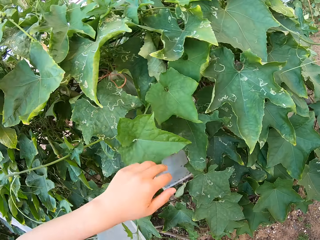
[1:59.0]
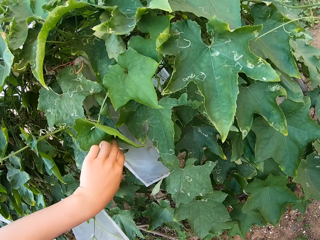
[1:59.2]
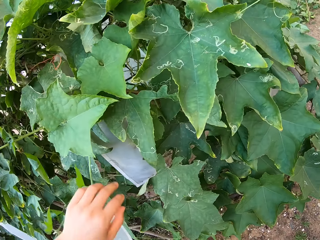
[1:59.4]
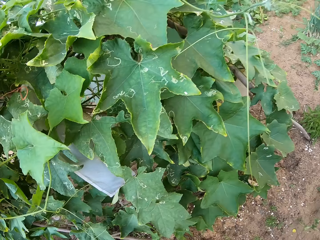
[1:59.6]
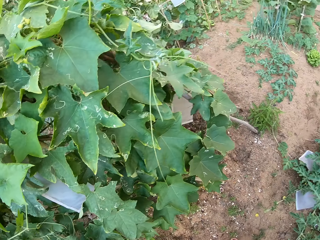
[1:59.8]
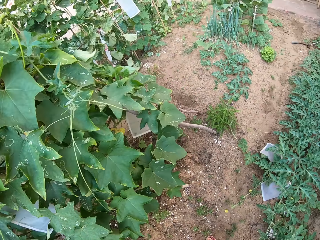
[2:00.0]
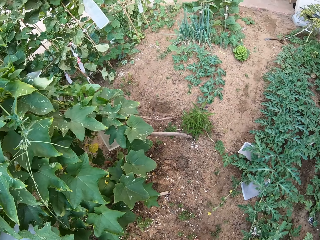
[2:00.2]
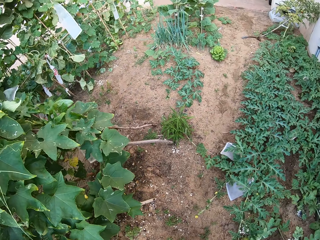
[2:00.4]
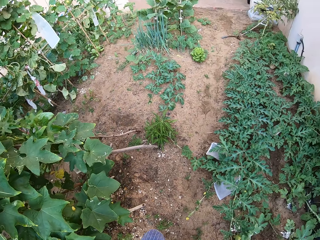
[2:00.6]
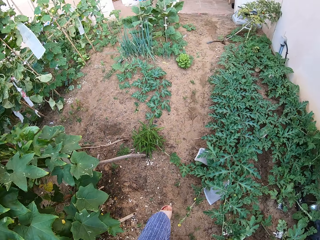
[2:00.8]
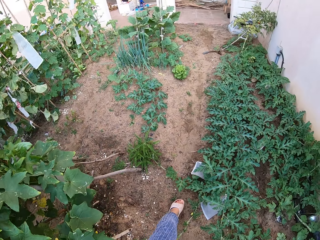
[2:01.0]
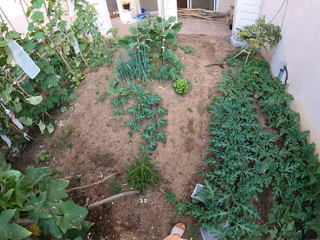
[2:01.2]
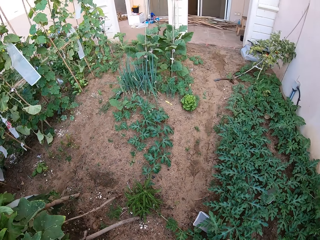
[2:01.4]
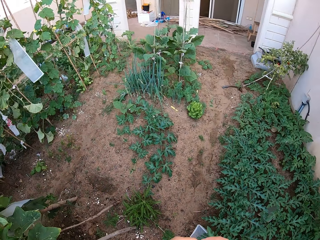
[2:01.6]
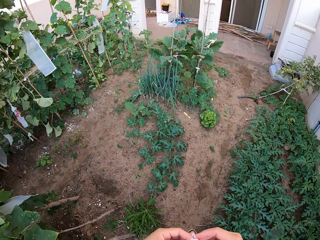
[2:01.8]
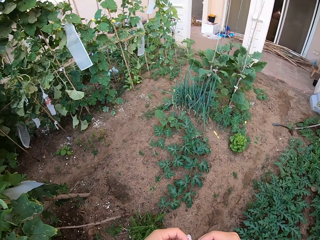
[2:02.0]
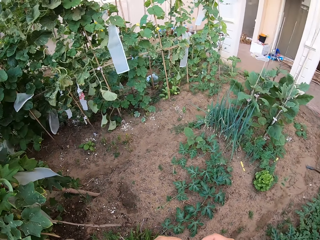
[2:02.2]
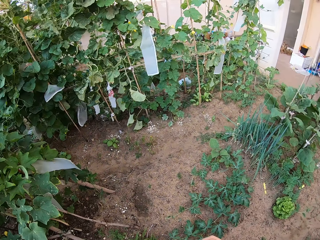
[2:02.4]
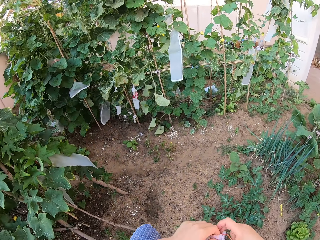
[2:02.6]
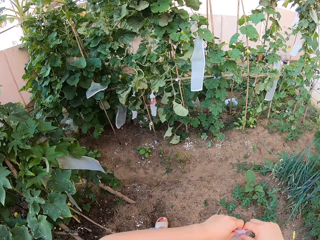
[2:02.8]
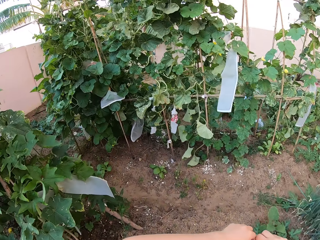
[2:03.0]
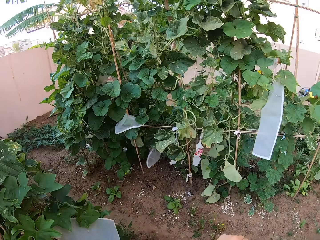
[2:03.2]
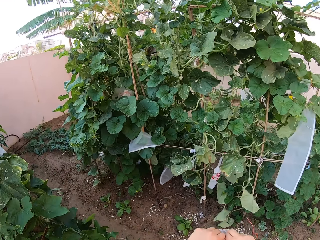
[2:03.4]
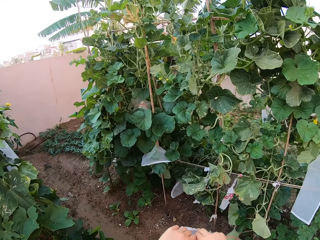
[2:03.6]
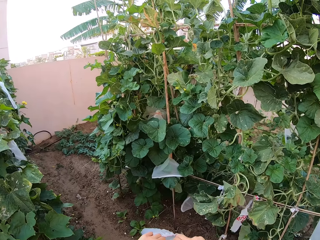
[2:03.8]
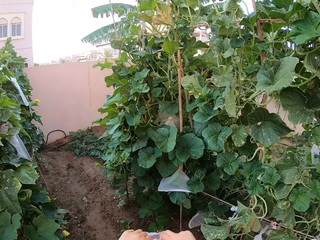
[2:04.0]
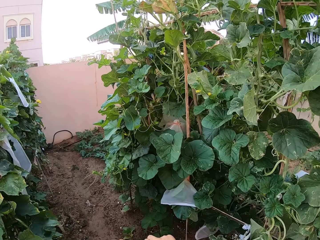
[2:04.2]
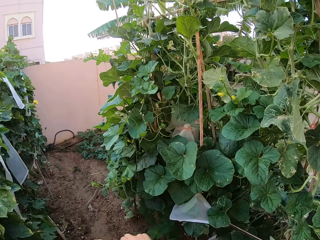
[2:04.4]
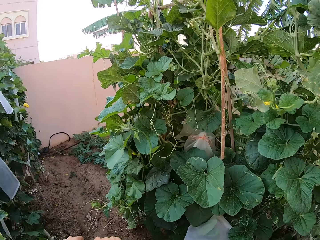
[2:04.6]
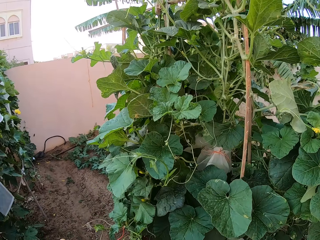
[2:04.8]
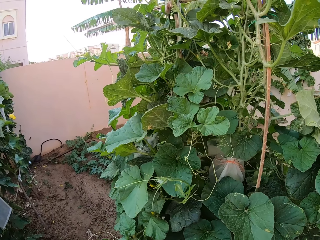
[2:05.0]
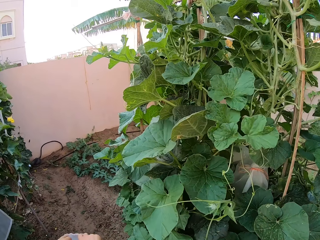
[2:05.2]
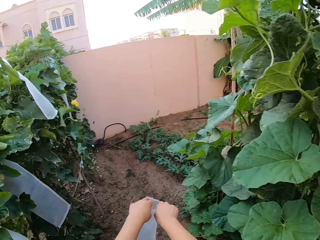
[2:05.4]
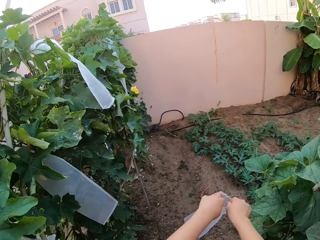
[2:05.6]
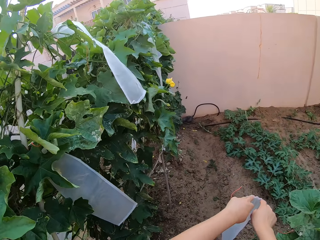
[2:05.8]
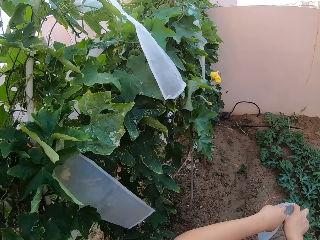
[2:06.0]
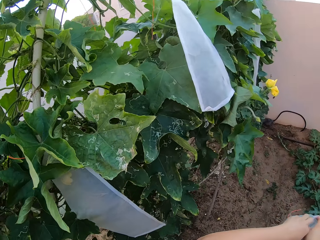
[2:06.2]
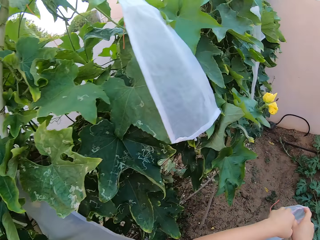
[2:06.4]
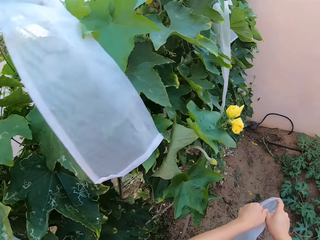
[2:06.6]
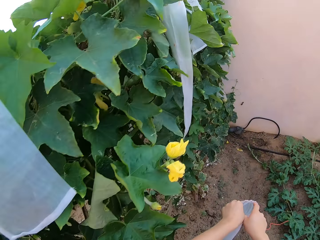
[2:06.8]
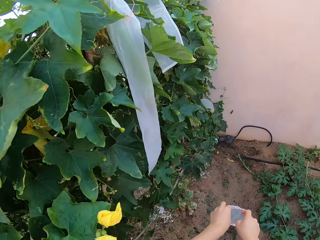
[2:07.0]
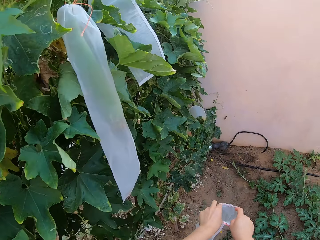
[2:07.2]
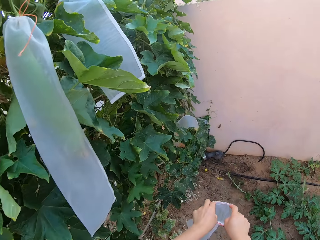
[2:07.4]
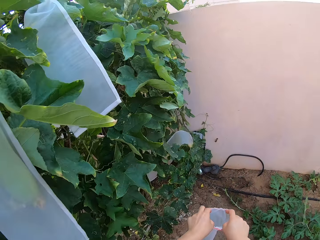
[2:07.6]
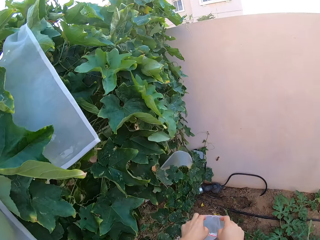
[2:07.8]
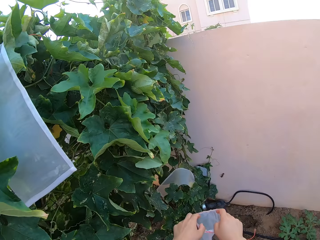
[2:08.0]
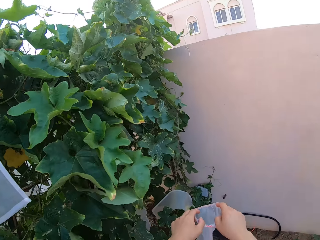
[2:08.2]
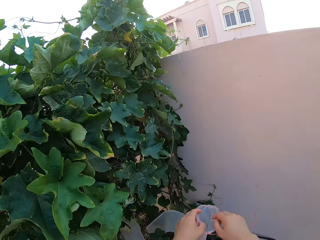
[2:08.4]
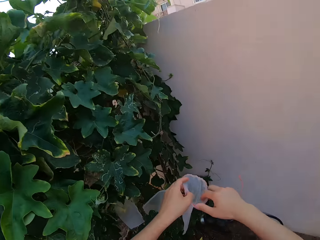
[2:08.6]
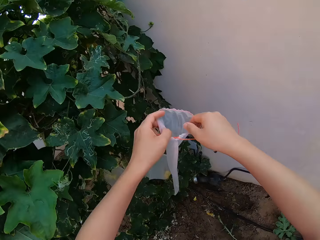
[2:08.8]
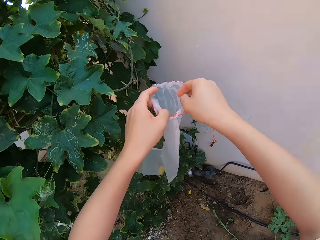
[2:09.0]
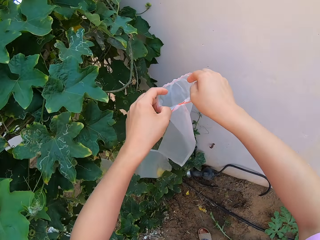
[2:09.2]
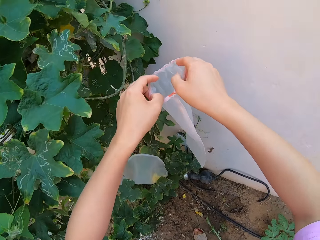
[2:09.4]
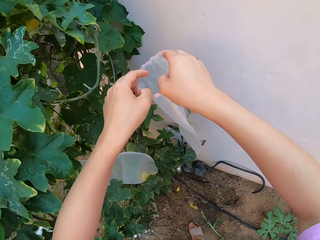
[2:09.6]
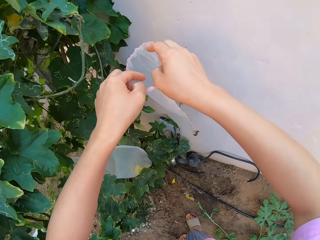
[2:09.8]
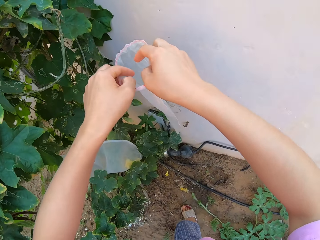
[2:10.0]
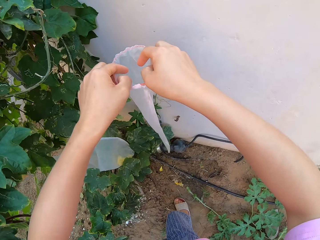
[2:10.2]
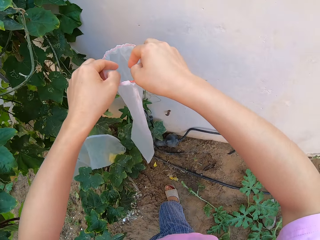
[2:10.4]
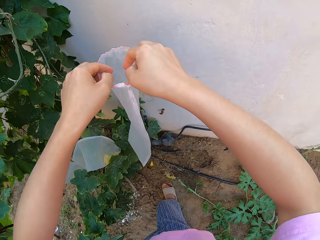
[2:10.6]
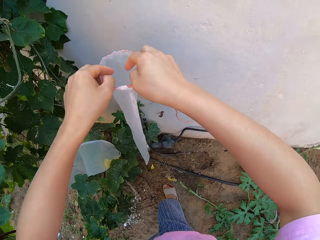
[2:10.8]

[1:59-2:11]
The camera wearer drifts a ridged gourd fruit in a transparency polythene bag from the ridged gourd plant. They pick the transparency polythene bag. They walk around the ridged gourd plant garden.

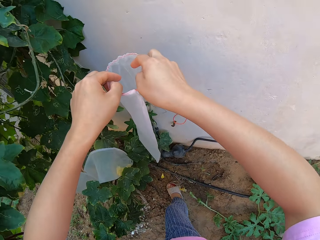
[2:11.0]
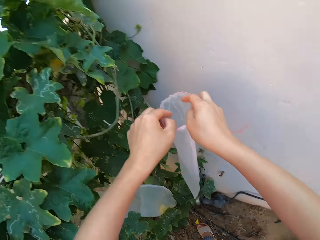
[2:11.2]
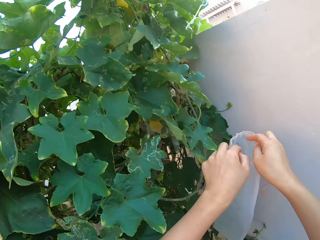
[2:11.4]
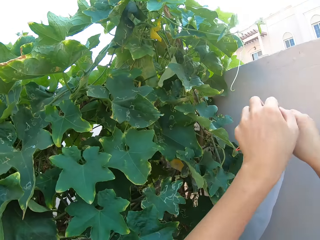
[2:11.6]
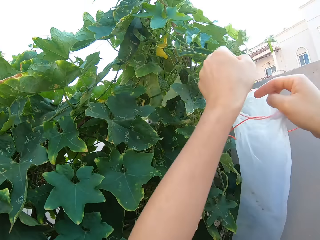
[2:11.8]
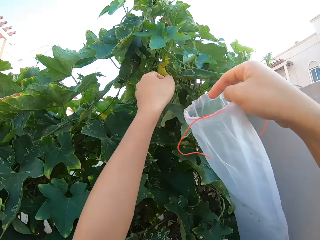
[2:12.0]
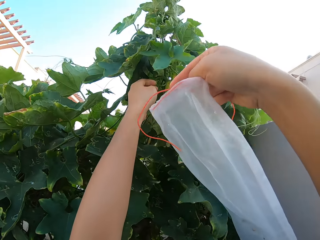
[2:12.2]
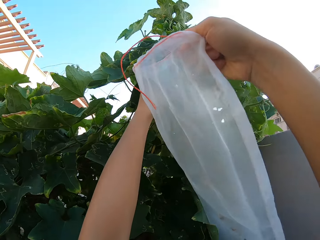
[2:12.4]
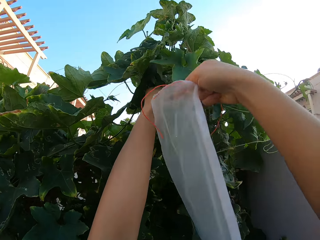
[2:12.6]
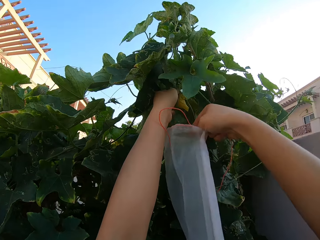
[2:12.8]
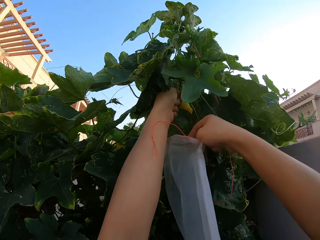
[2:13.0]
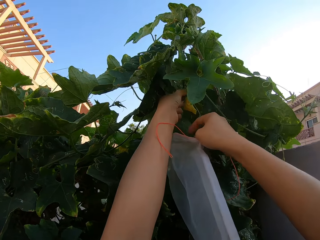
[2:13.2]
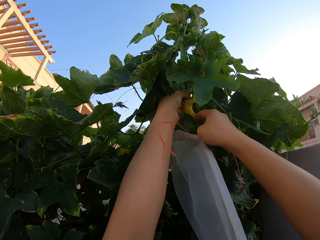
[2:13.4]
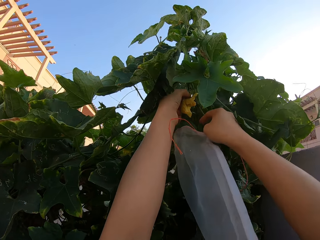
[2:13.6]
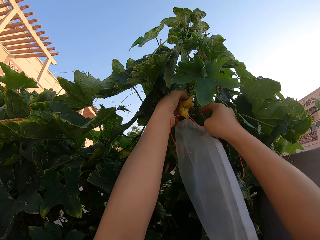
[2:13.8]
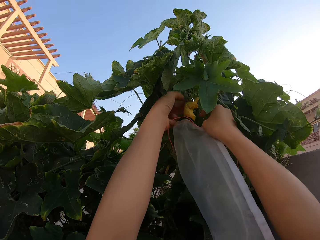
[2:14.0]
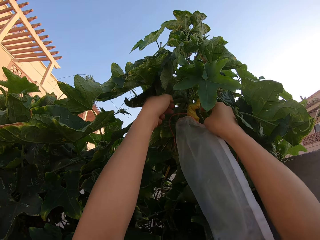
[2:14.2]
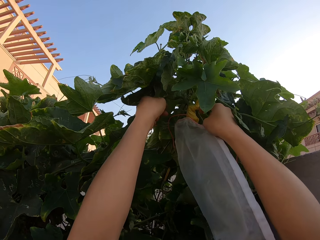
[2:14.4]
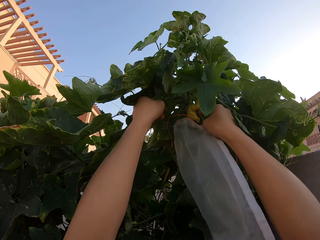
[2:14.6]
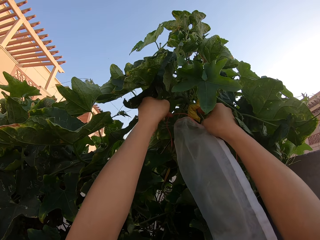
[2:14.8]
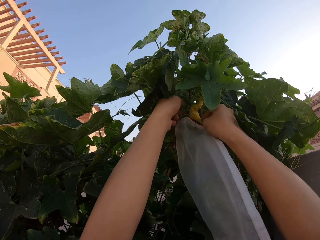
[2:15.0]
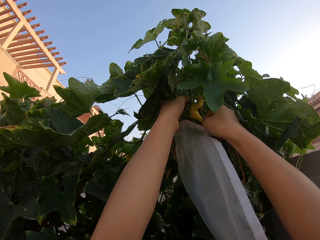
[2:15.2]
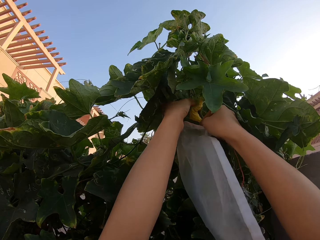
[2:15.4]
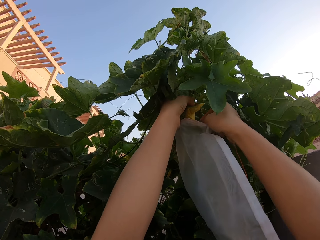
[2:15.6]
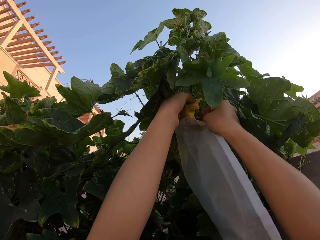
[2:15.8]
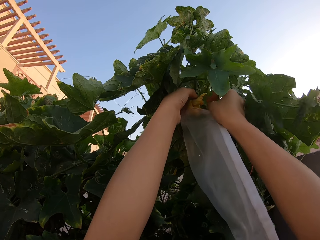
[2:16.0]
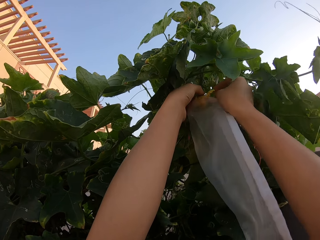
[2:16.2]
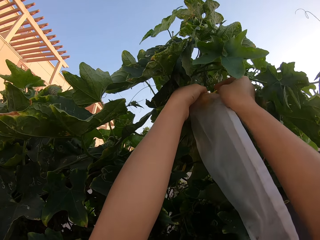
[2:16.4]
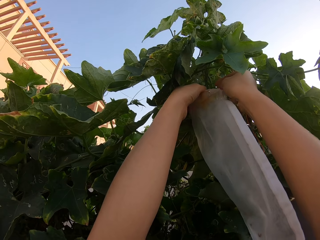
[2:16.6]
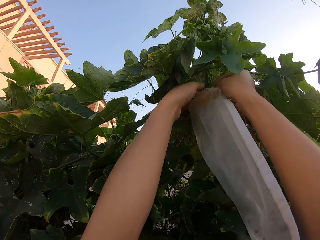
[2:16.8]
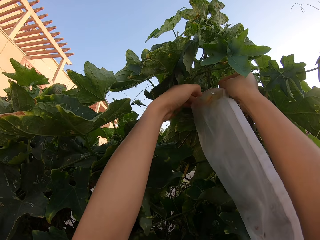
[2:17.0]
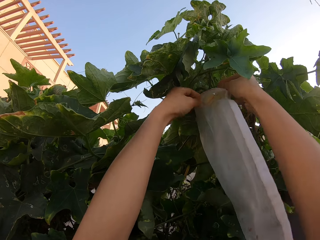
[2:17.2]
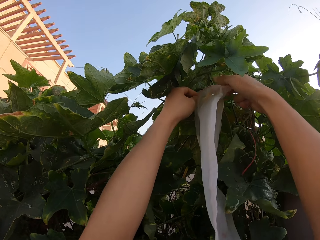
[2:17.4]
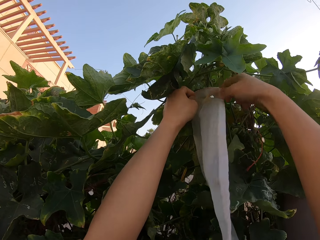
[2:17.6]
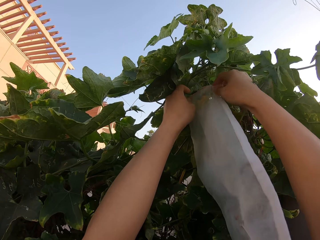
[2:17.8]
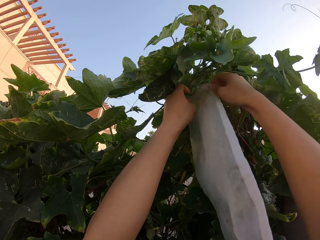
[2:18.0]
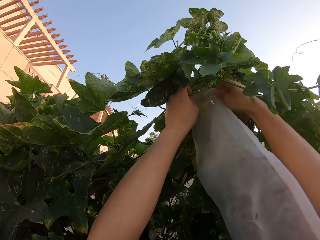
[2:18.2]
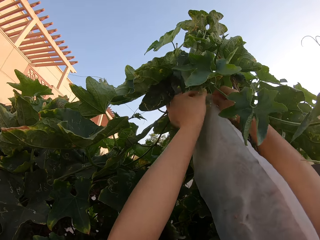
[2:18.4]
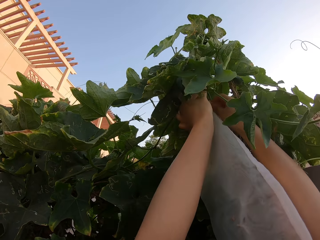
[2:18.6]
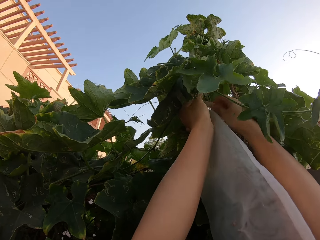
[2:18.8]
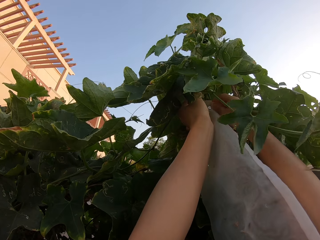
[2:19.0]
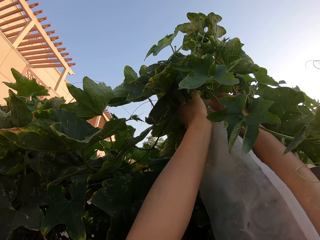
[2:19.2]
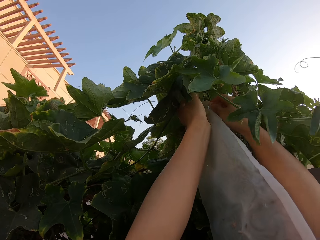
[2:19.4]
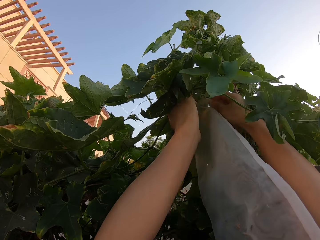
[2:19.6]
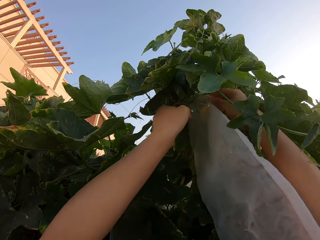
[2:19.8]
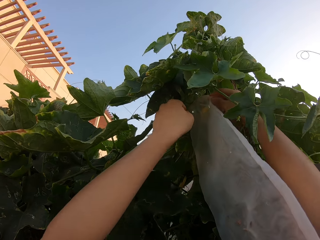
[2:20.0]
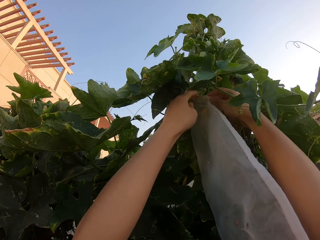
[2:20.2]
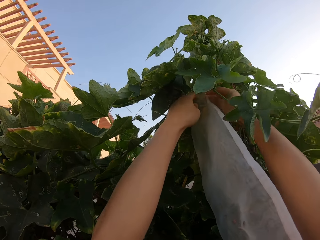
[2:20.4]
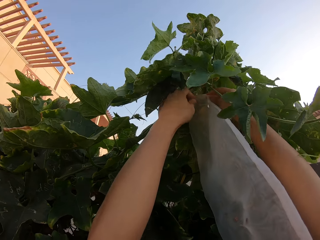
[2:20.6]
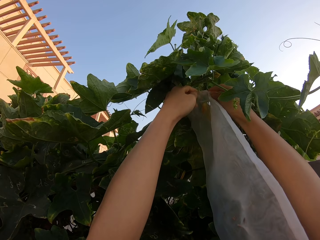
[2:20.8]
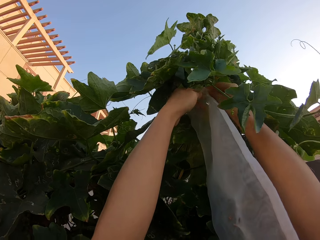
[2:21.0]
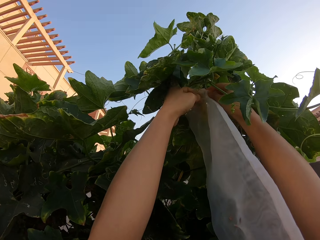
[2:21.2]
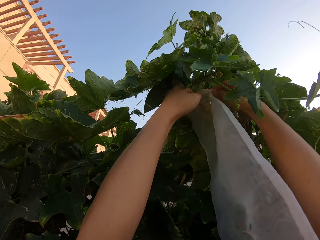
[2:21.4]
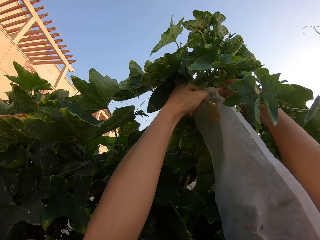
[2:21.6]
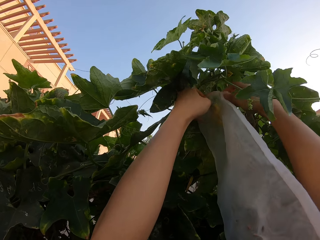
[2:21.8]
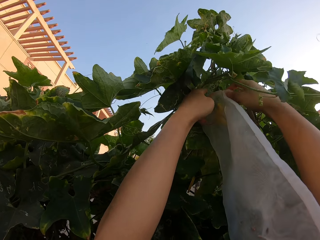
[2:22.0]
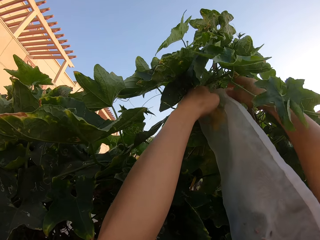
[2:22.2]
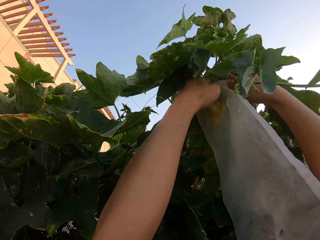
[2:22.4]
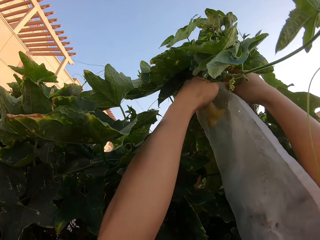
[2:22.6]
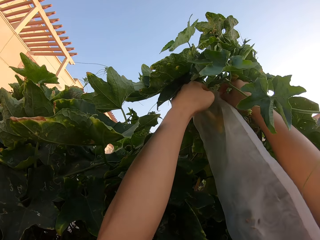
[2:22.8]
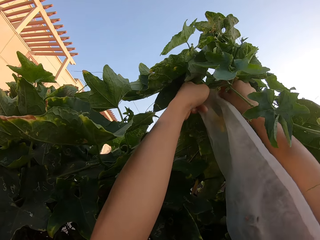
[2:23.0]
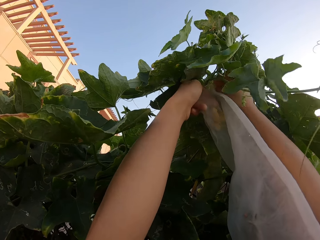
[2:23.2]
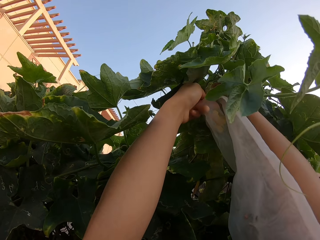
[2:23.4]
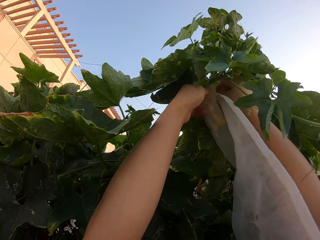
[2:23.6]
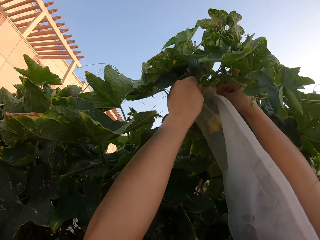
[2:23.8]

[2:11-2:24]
The camera wearer wraps a ridged gourd flower with a transparency polythene bag.
